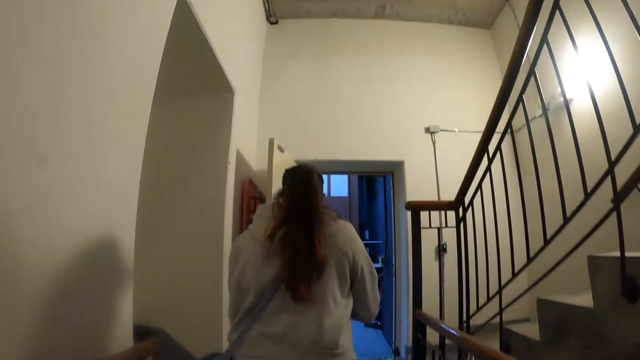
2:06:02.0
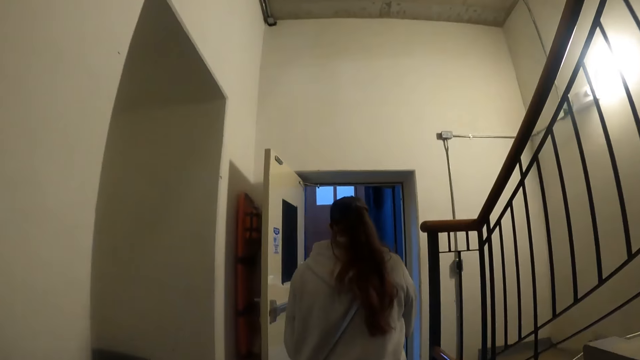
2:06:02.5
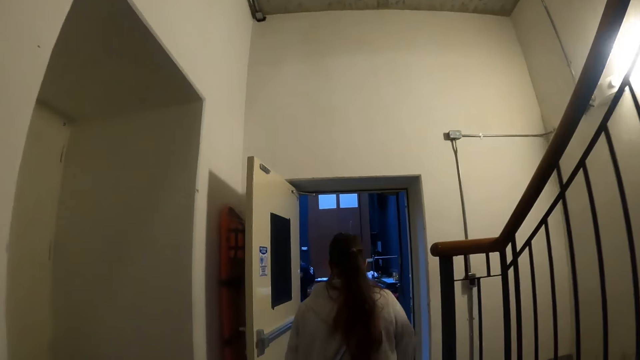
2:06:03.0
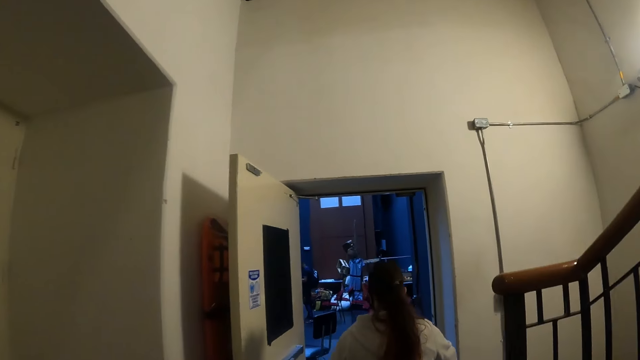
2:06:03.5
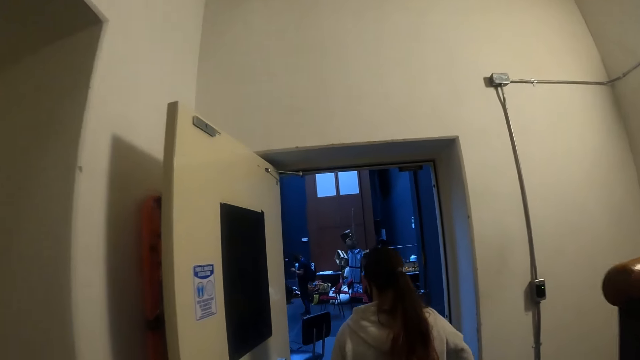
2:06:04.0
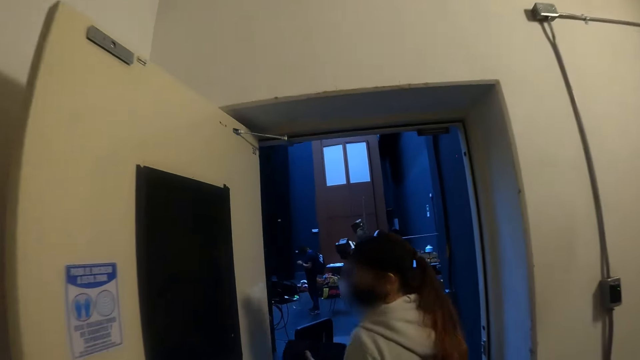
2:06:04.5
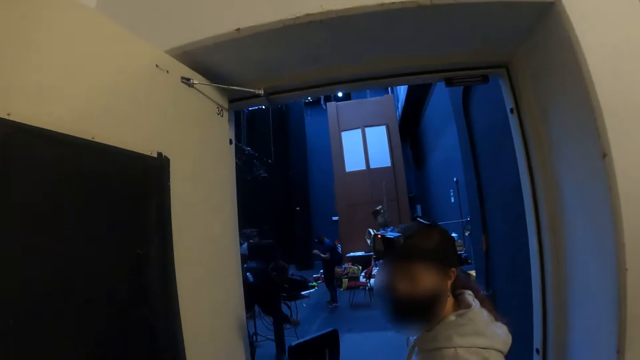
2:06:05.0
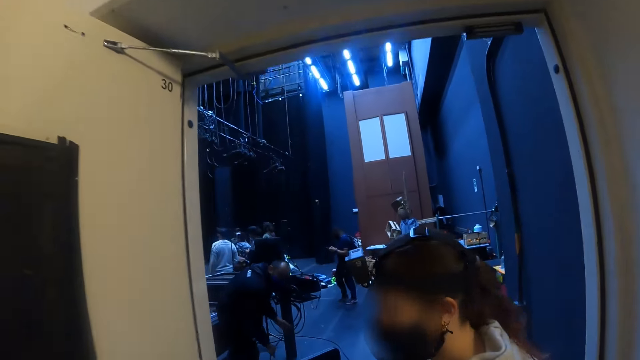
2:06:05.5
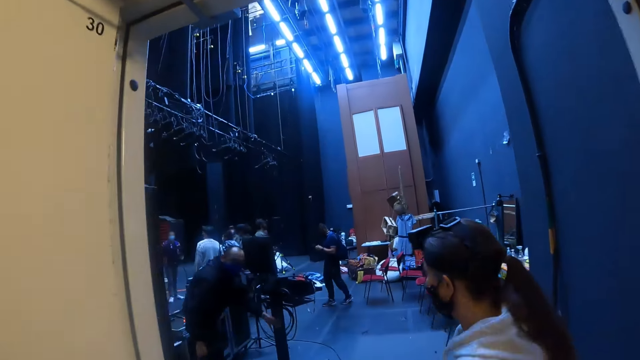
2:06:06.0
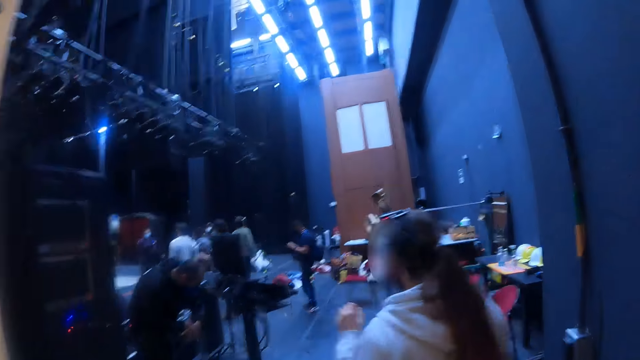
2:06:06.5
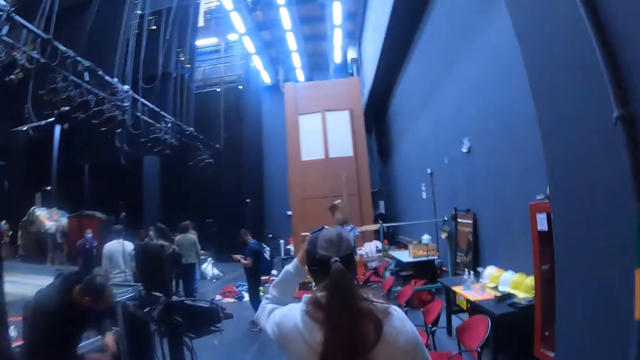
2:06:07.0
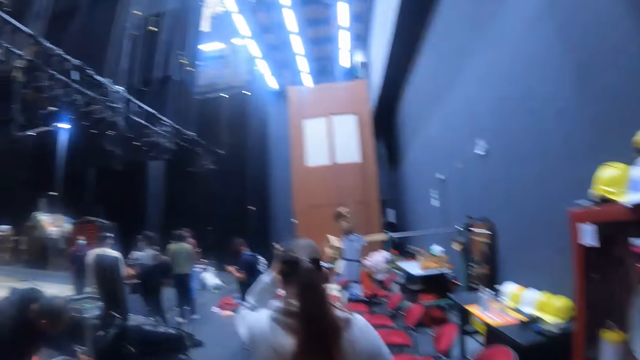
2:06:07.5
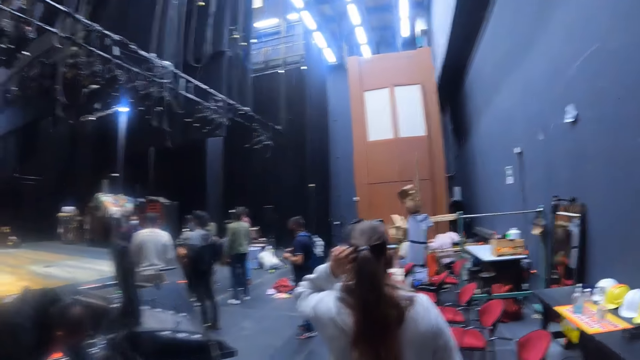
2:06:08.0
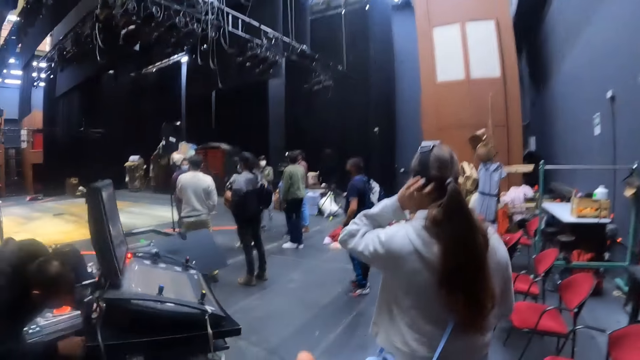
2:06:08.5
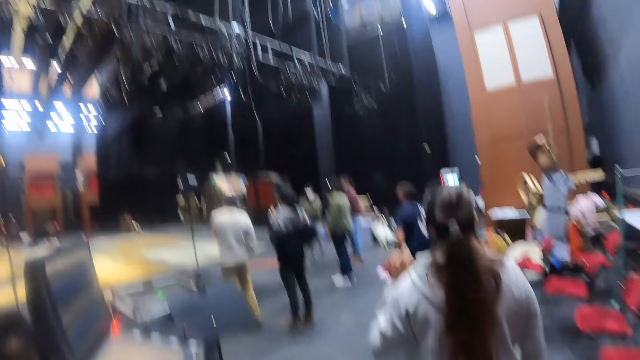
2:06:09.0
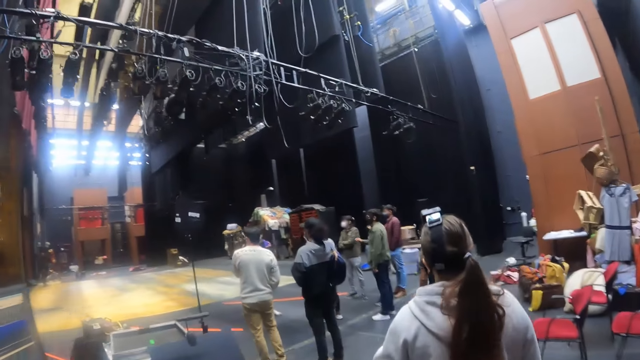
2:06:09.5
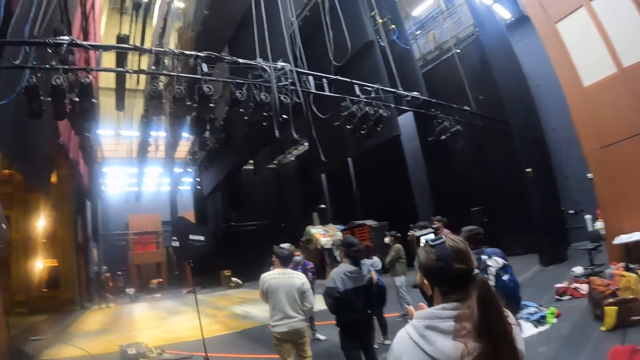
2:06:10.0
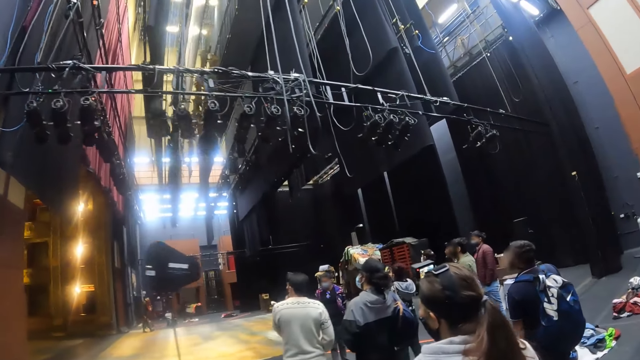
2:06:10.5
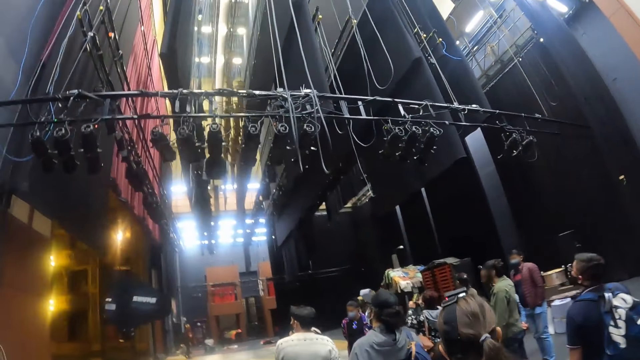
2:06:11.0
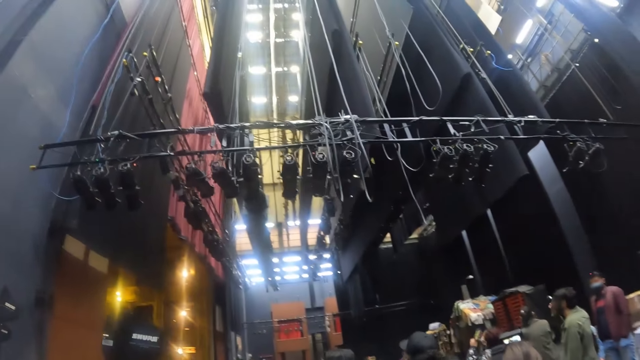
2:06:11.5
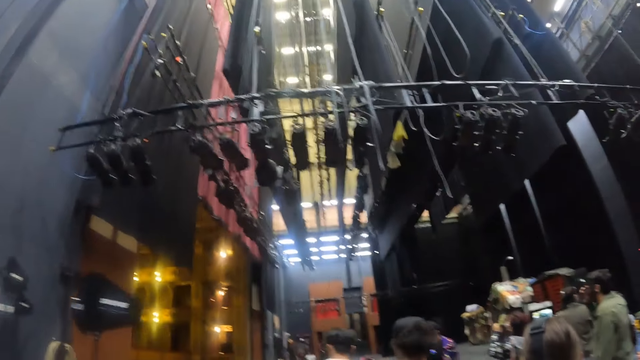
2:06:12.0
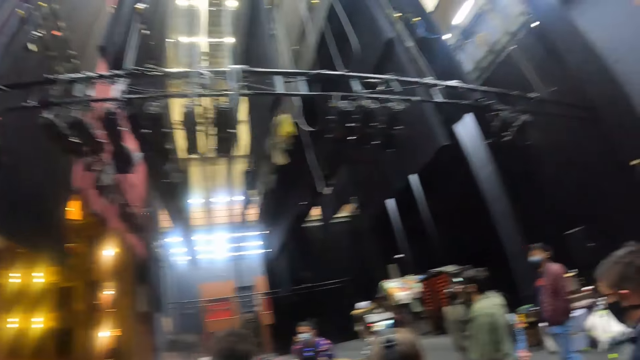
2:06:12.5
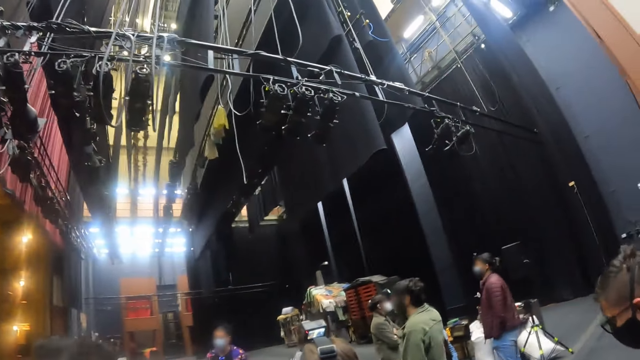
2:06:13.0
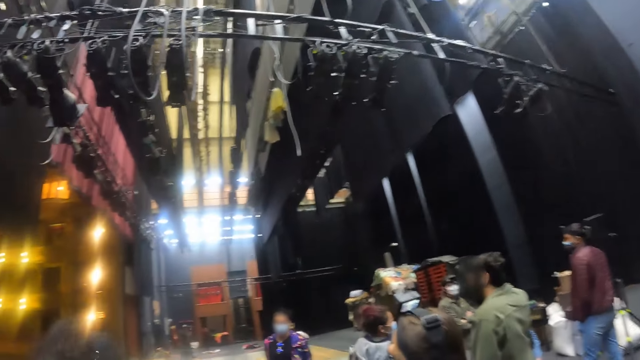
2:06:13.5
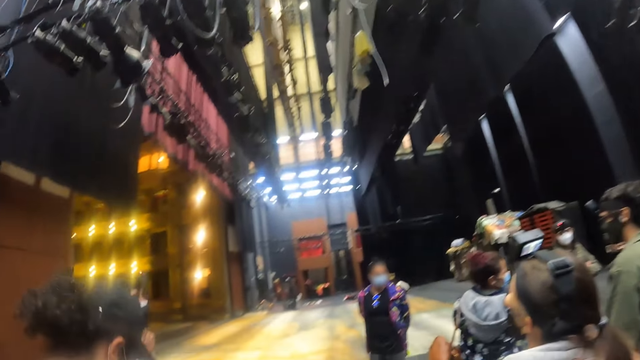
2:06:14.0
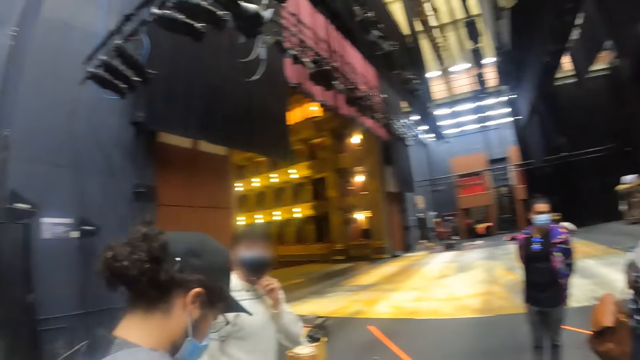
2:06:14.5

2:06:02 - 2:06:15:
A lady gives the bag to the camera wearer. The camera wearer looks around the building.

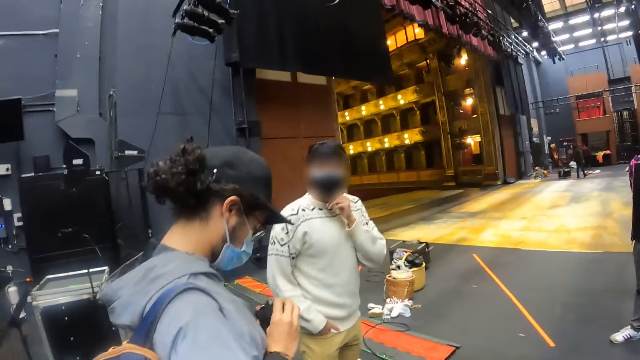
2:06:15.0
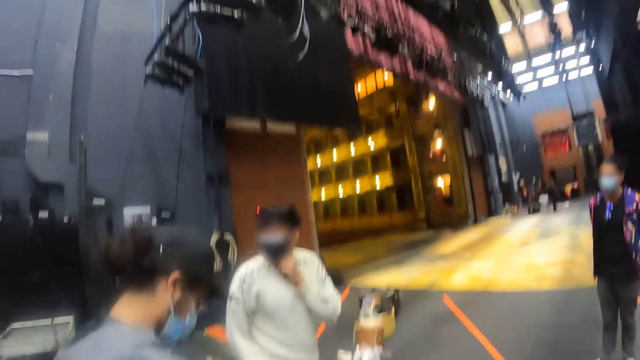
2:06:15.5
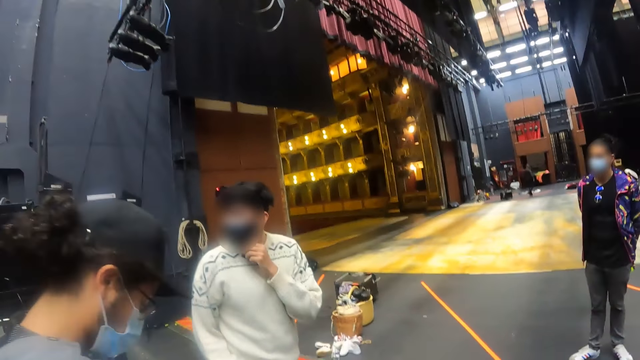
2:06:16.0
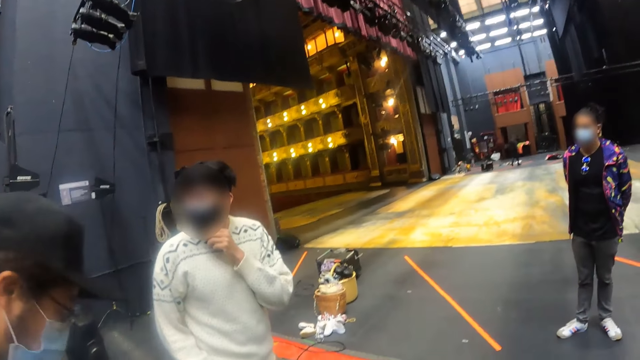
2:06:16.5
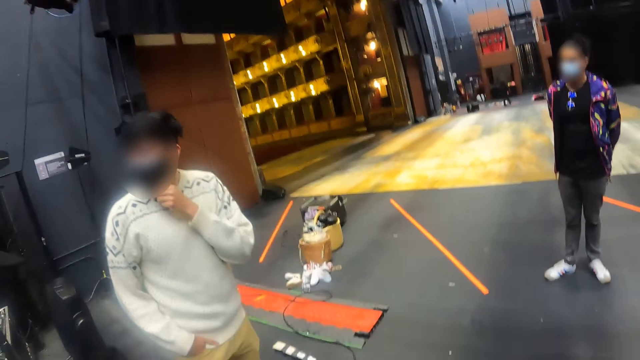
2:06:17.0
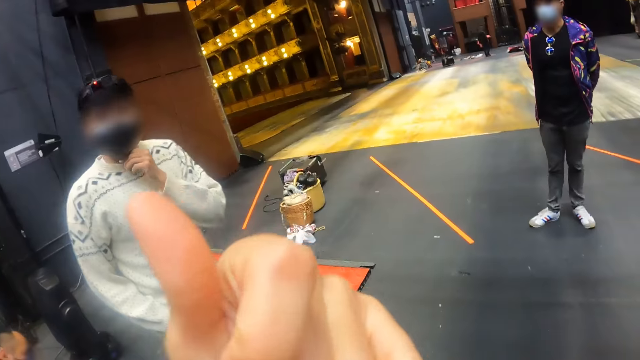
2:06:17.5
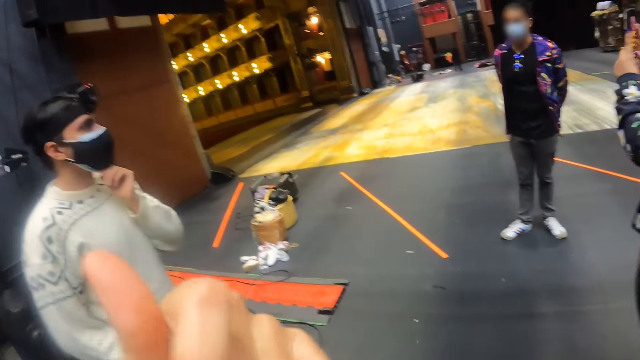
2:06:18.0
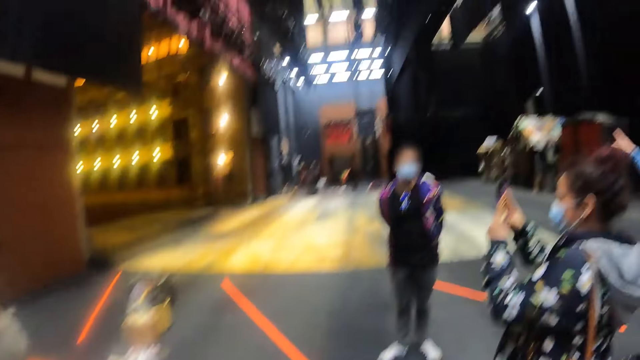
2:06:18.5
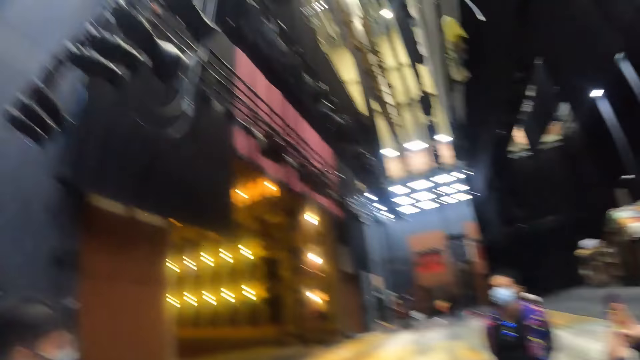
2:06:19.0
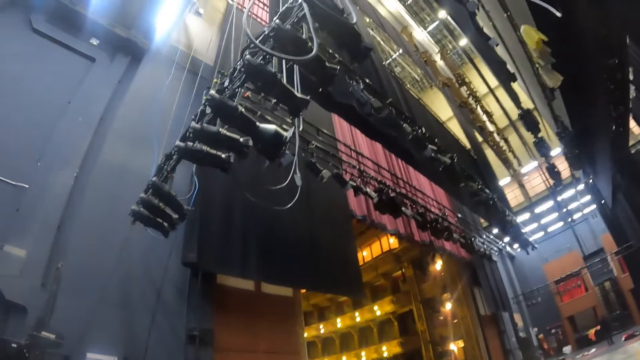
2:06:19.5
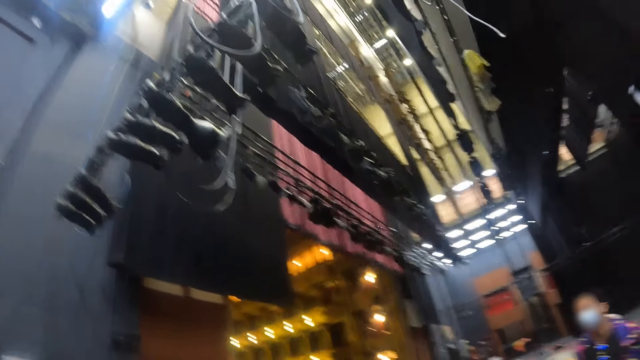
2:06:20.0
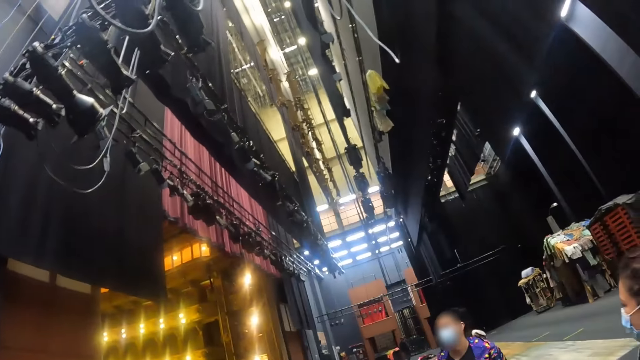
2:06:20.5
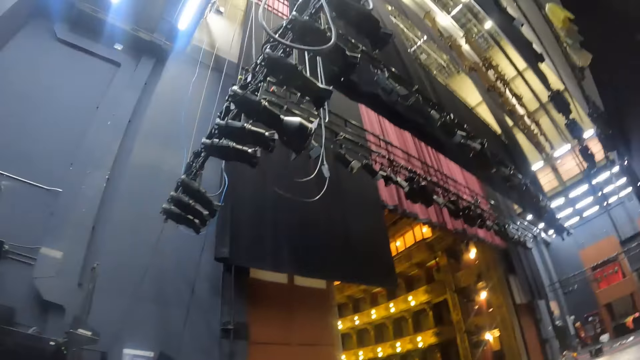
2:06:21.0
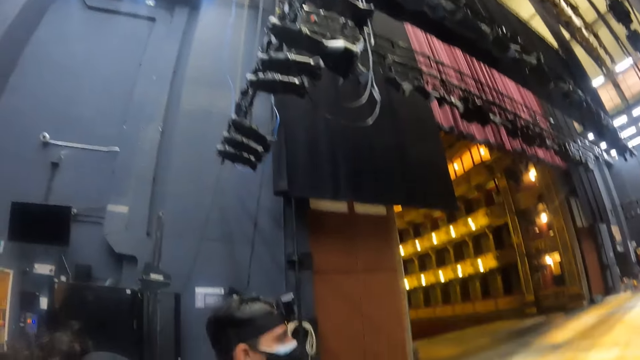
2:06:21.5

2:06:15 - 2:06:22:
The camera wearer moves the left hand. They raise the thumb. They look around the room.
